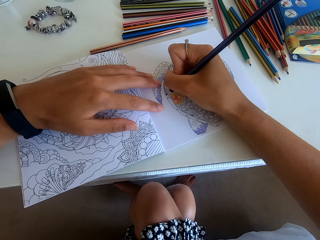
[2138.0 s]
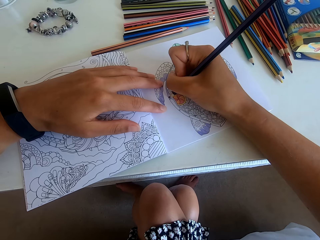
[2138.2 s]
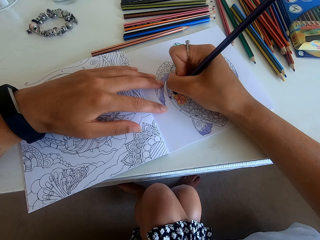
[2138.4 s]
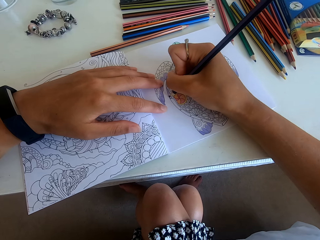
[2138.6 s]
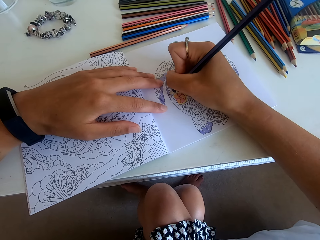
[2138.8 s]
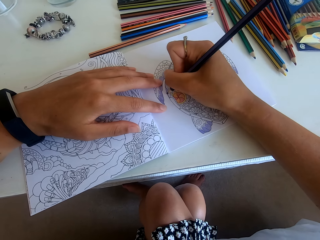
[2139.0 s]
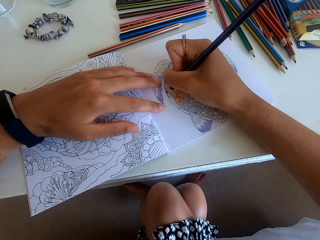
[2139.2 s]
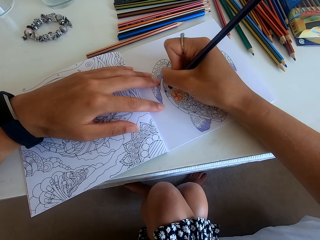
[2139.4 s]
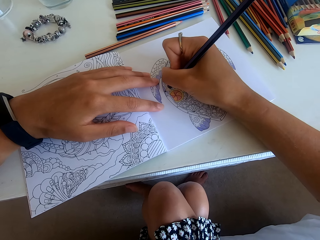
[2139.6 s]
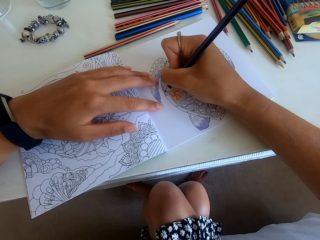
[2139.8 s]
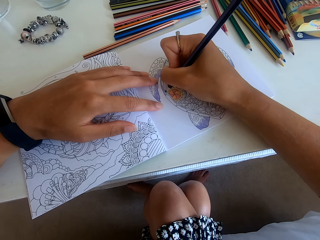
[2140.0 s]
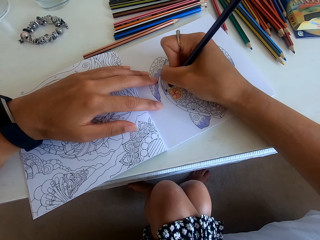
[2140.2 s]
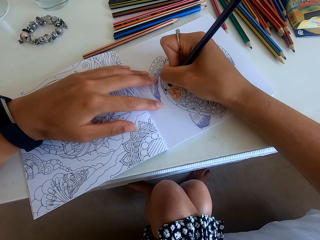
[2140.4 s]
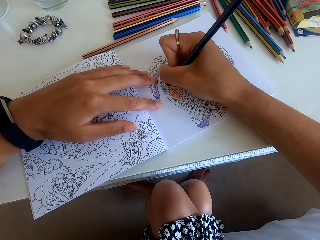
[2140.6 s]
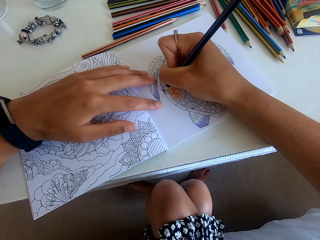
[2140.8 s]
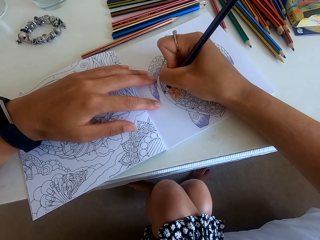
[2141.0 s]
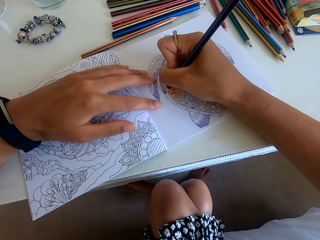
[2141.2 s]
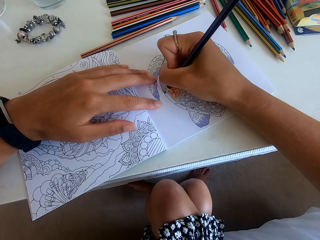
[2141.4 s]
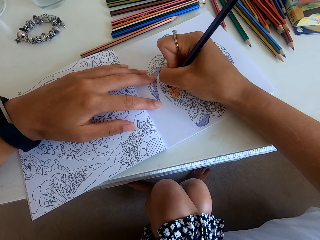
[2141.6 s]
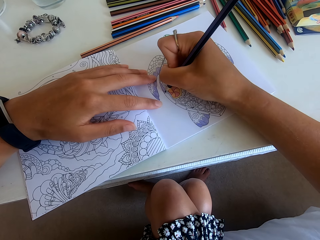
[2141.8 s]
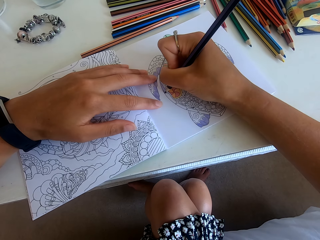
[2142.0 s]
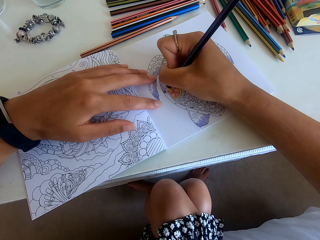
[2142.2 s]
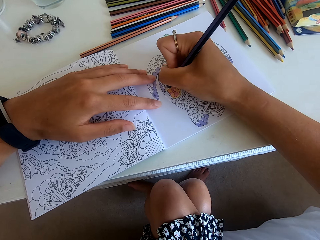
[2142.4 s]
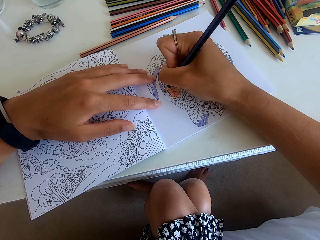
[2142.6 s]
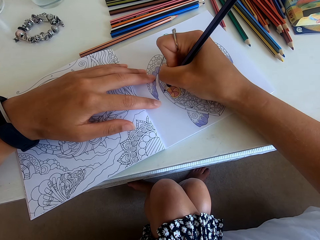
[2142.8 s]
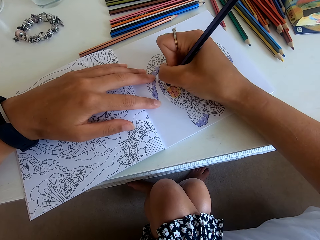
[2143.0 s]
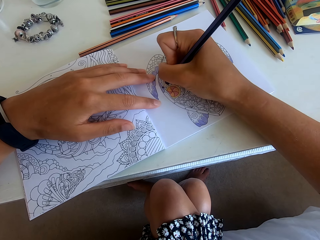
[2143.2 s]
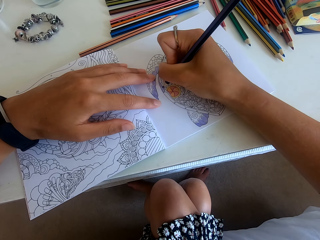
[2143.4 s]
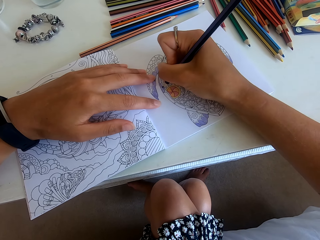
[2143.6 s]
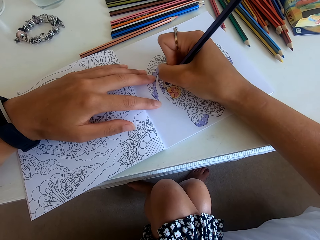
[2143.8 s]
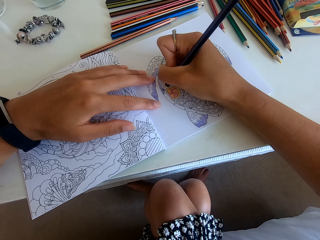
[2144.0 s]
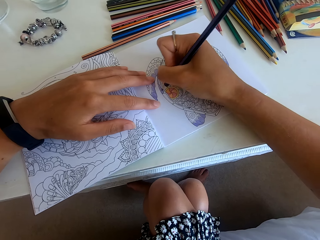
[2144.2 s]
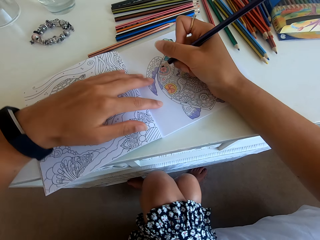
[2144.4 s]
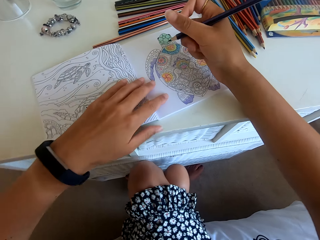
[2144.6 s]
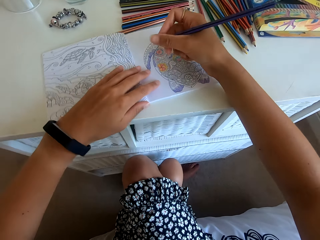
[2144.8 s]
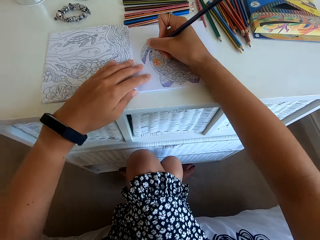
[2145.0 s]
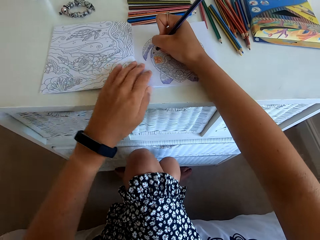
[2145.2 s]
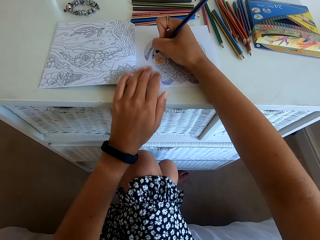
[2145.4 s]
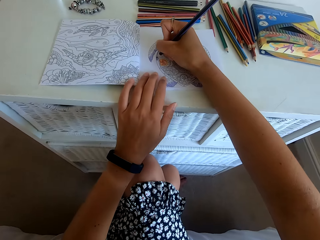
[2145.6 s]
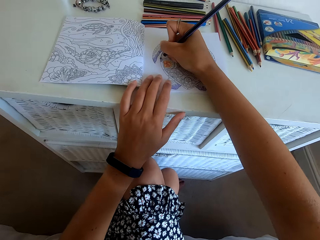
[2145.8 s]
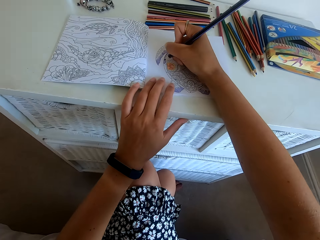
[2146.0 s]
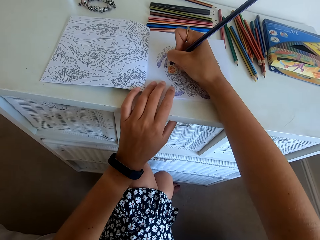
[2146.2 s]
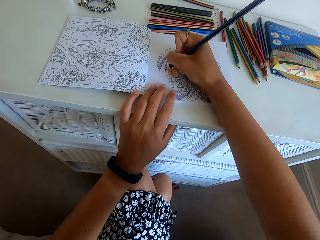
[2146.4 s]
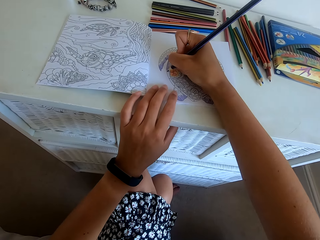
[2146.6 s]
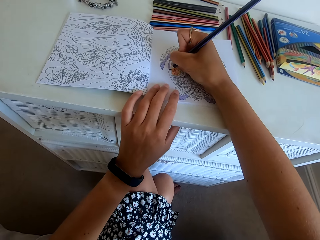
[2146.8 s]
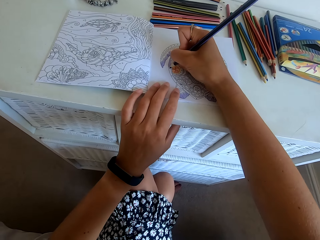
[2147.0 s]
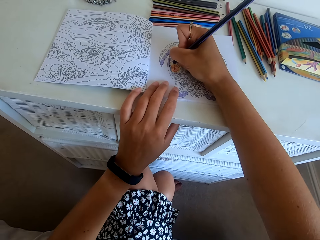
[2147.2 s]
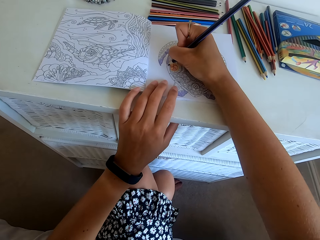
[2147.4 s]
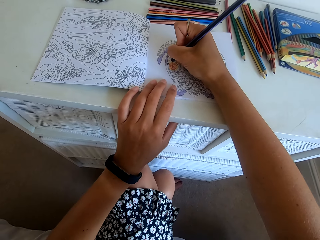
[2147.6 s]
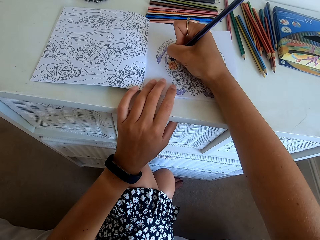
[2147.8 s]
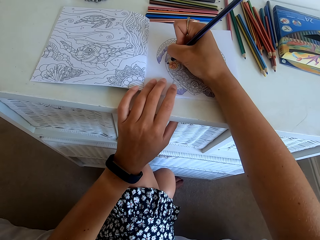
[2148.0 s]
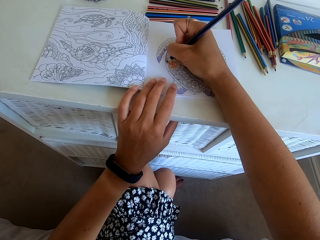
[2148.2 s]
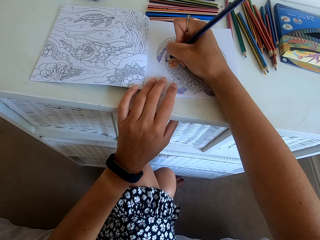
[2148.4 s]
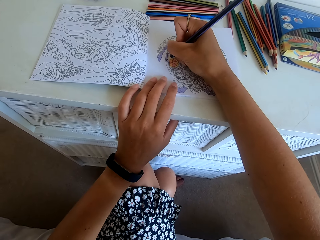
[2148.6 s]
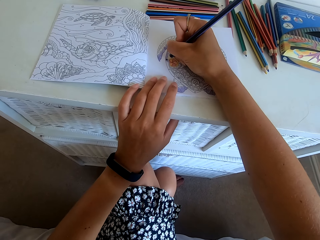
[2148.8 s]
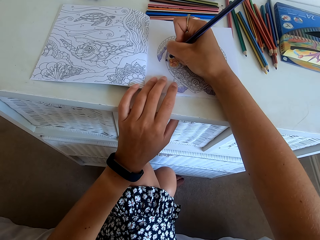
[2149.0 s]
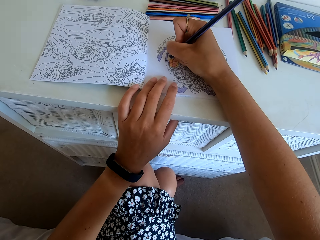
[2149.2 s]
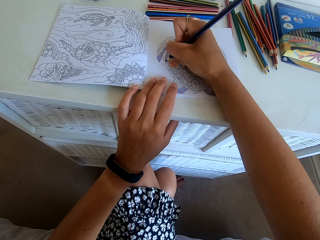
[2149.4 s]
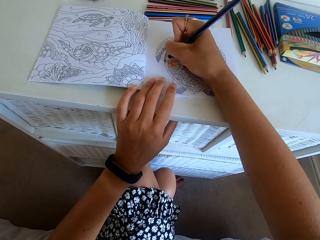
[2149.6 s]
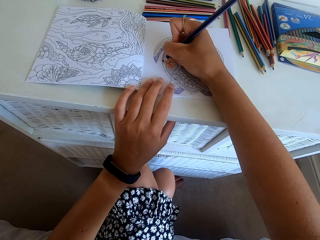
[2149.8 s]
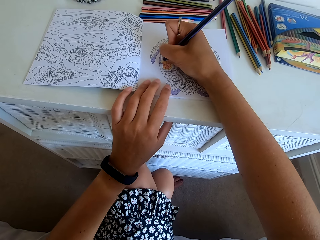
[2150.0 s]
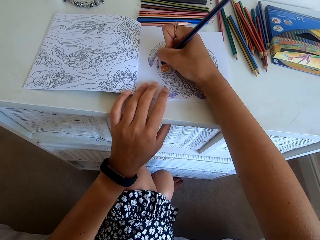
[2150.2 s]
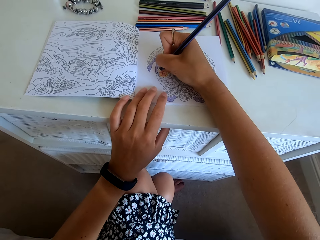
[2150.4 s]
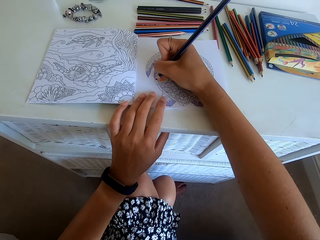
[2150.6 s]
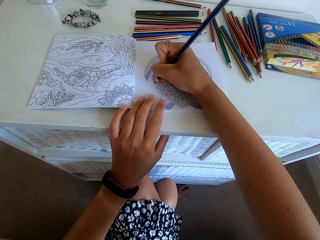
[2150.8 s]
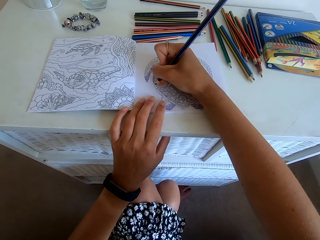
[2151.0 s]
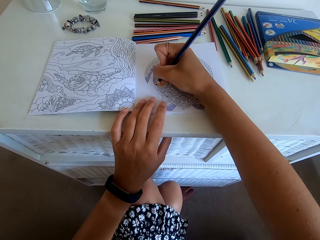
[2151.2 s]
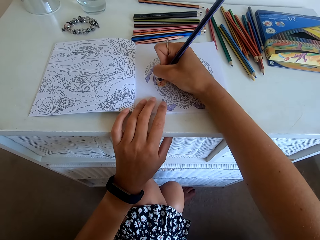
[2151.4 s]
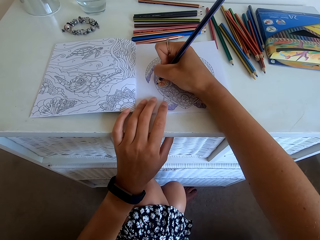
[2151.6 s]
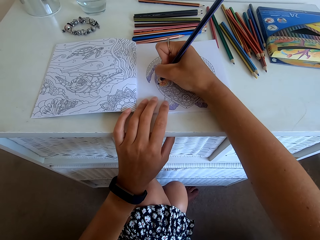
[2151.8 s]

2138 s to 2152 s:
The camera wearer rotates the book with the left hand. They color the picture on the book with the color pencil.

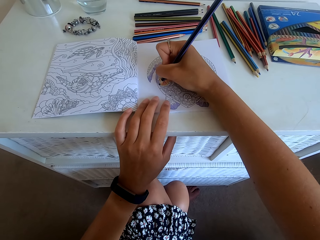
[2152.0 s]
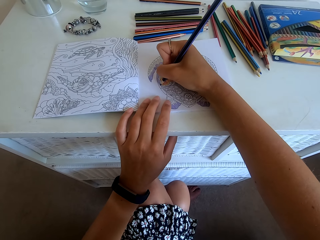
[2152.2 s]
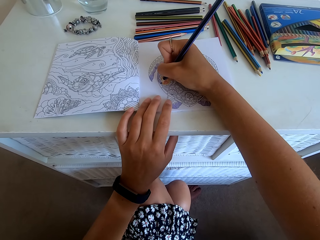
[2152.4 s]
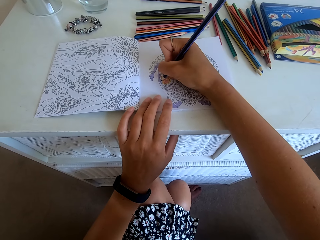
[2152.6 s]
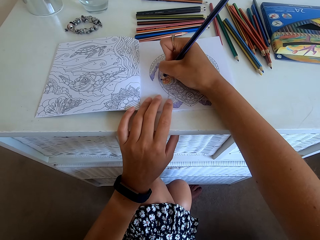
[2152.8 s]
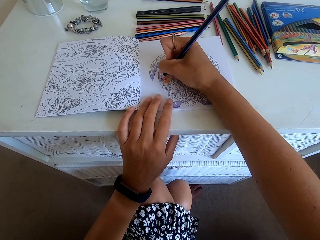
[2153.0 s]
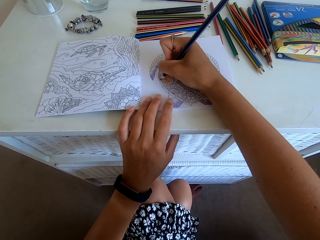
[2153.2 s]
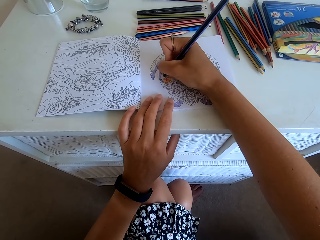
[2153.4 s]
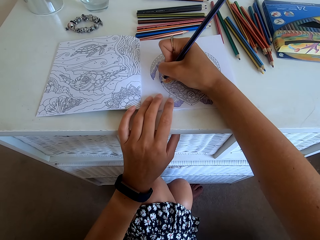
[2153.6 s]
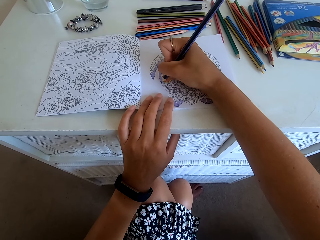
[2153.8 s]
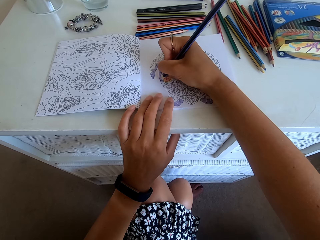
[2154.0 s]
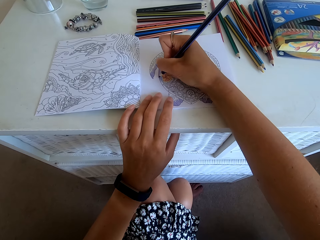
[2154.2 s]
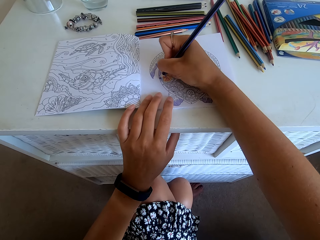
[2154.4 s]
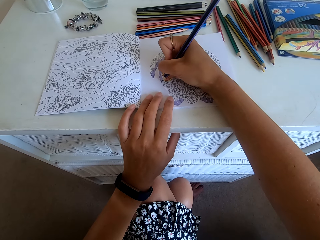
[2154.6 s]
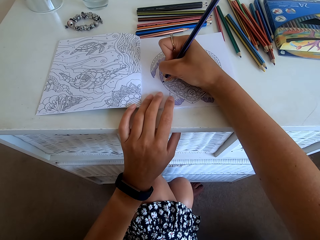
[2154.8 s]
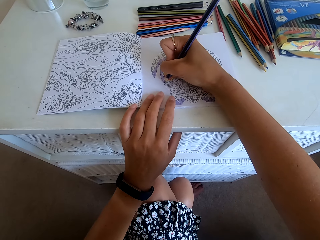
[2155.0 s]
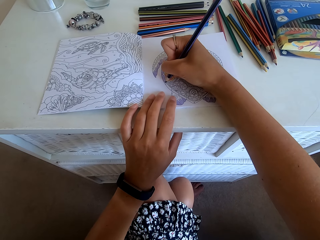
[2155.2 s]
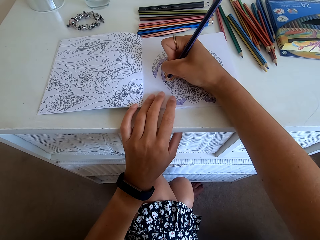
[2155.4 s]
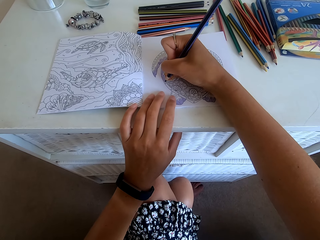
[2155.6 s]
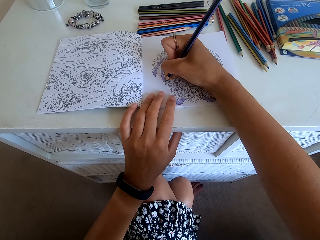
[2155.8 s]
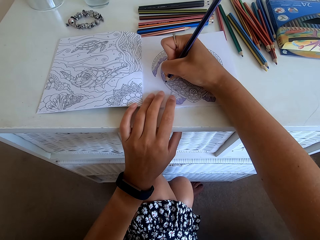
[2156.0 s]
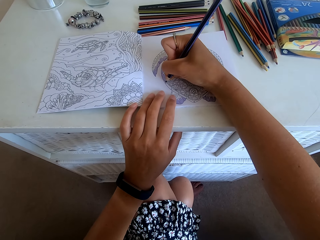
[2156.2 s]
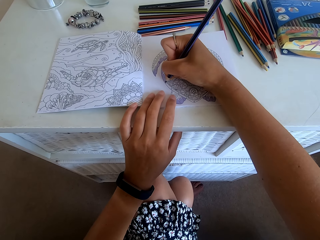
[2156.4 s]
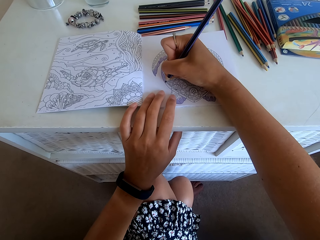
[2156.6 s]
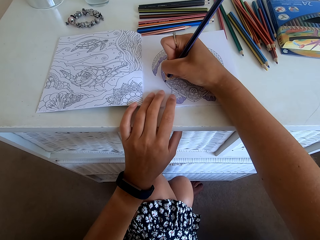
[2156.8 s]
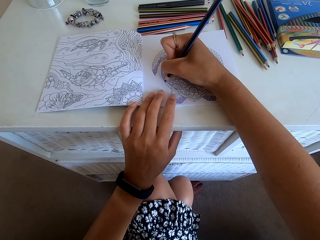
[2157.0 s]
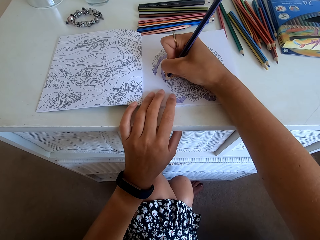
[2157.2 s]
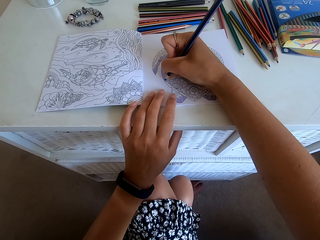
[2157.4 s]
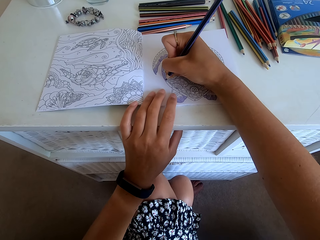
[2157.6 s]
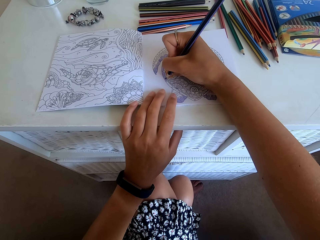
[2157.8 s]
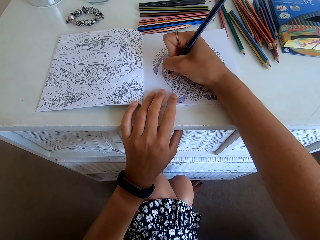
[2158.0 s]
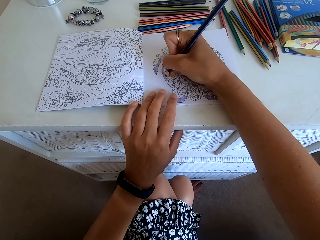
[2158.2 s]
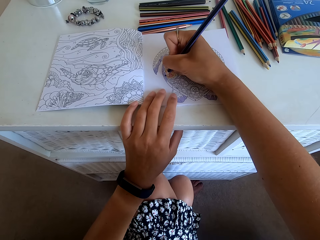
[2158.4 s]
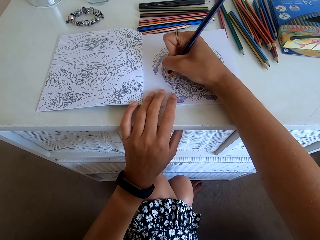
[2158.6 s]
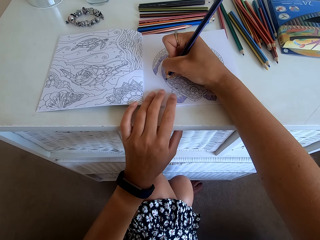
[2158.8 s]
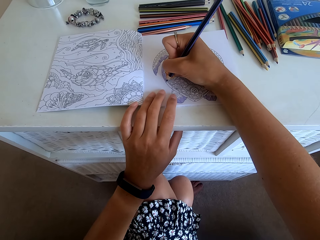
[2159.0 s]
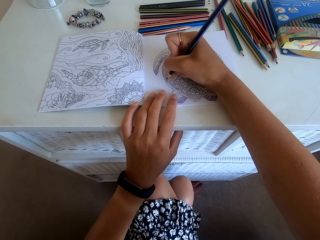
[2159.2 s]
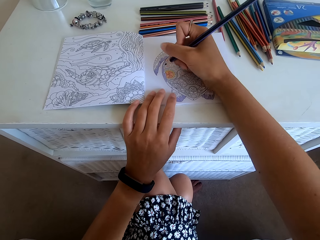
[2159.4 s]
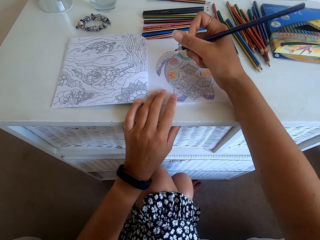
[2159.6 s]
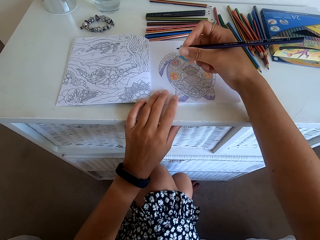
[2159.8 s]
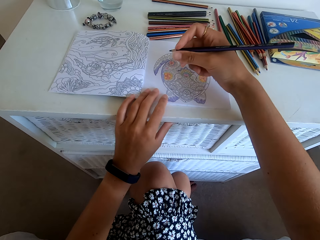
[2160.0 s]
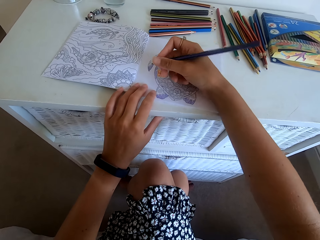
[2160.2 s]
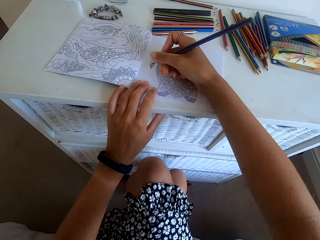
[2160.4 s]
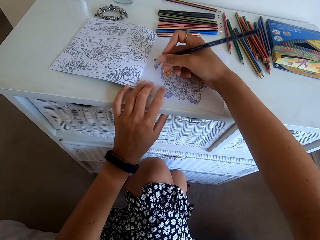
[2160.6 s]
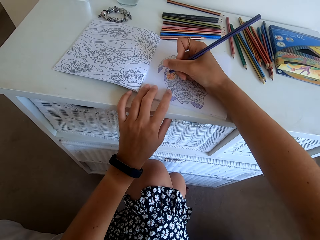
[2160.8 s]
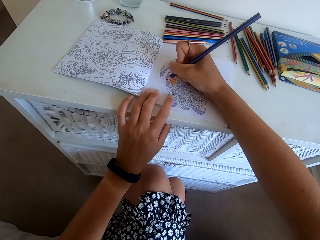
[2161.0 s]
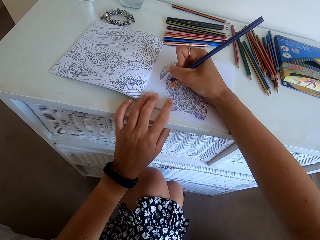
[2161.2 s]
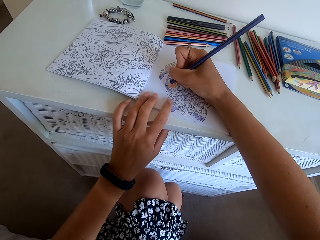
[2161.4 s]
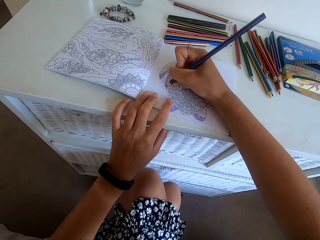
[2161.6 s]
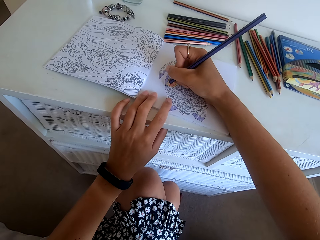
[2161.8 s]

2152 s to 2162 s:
The camera wearer rotates the book with the left hand.
